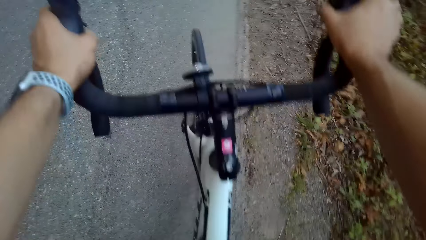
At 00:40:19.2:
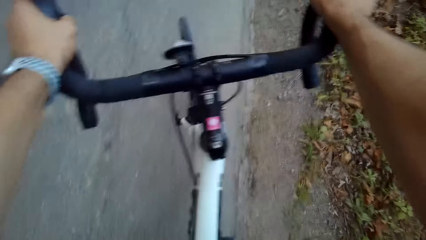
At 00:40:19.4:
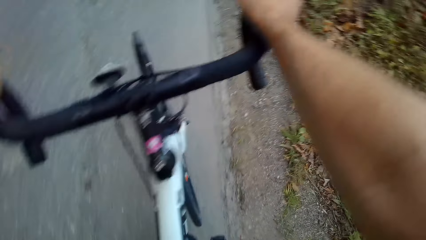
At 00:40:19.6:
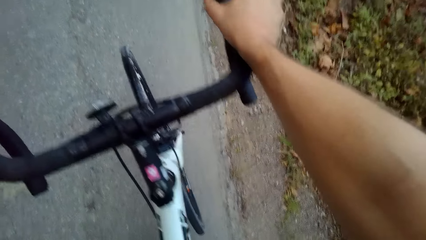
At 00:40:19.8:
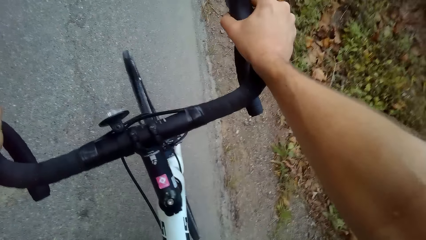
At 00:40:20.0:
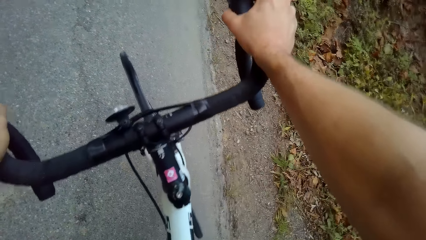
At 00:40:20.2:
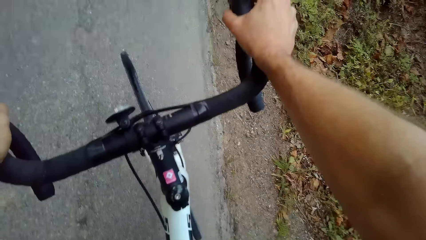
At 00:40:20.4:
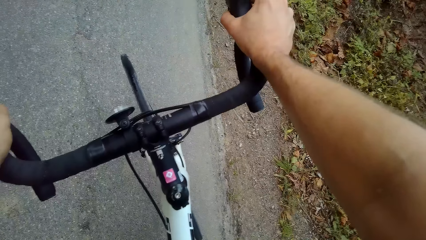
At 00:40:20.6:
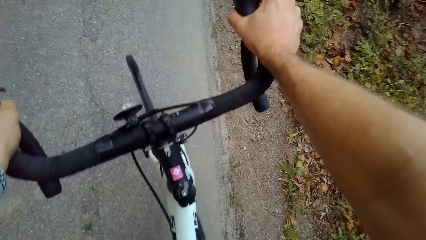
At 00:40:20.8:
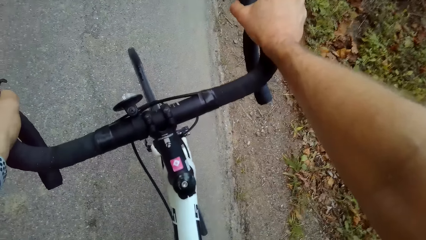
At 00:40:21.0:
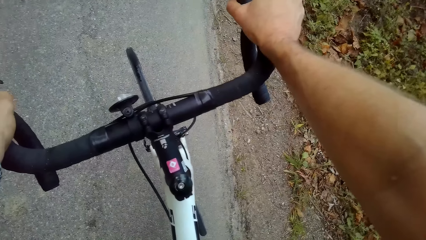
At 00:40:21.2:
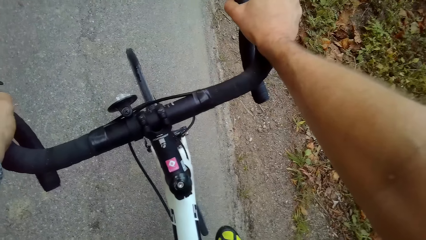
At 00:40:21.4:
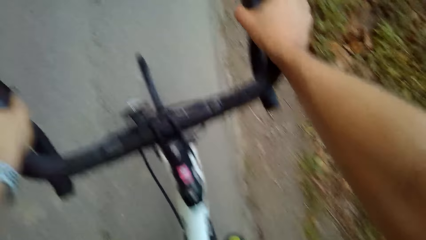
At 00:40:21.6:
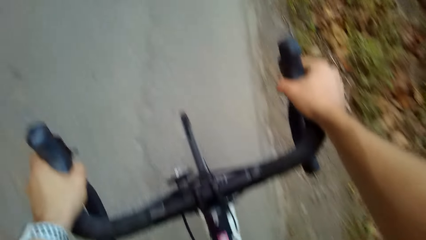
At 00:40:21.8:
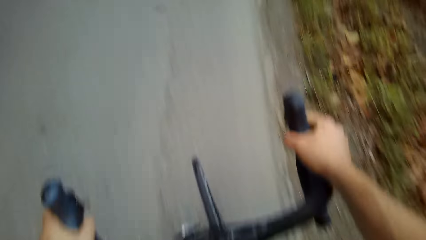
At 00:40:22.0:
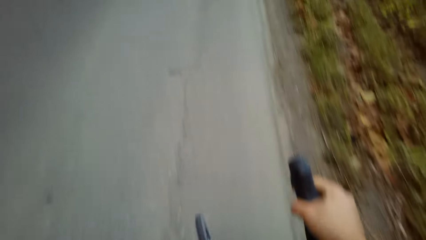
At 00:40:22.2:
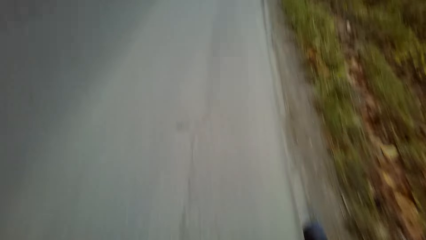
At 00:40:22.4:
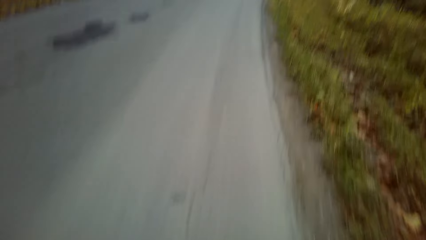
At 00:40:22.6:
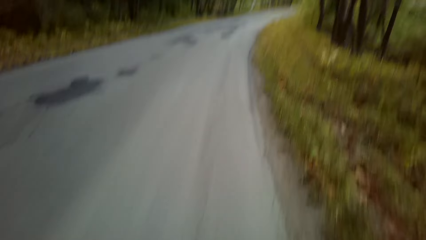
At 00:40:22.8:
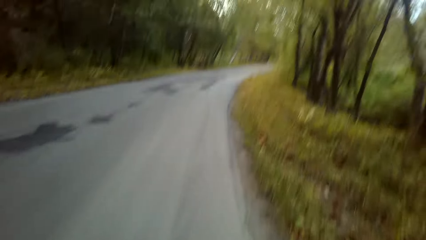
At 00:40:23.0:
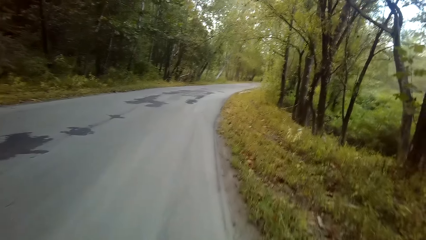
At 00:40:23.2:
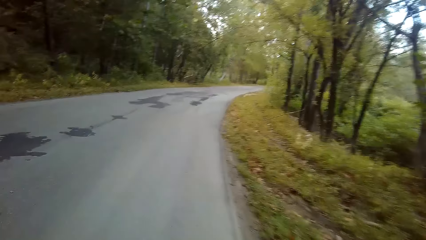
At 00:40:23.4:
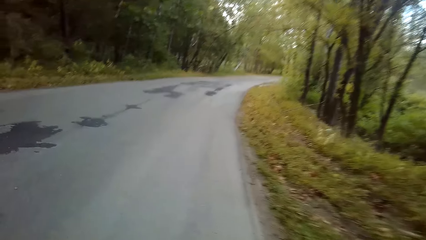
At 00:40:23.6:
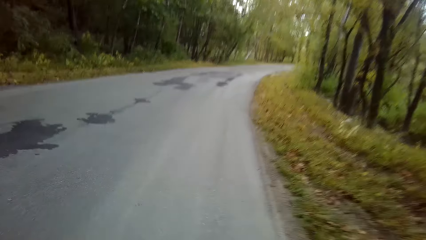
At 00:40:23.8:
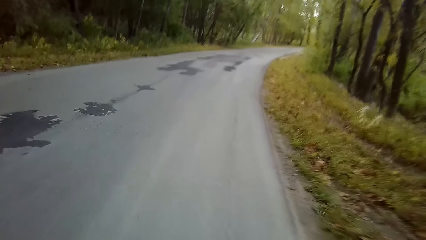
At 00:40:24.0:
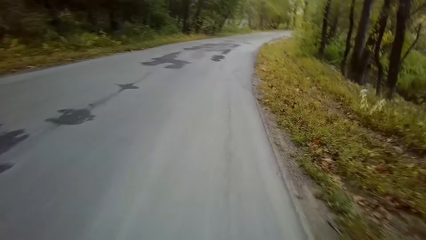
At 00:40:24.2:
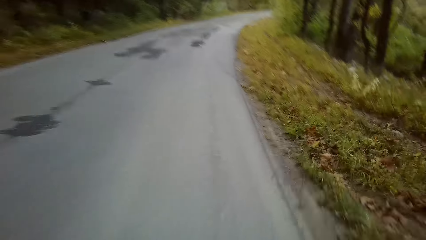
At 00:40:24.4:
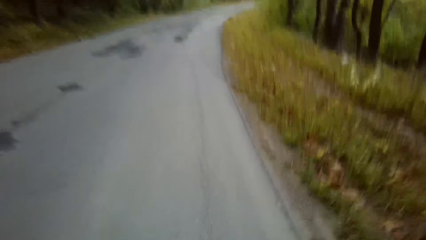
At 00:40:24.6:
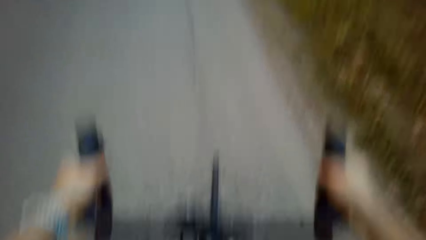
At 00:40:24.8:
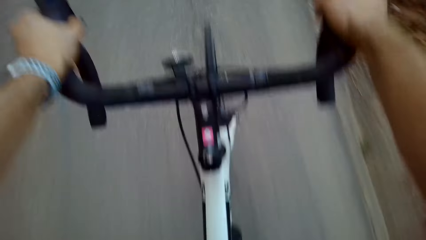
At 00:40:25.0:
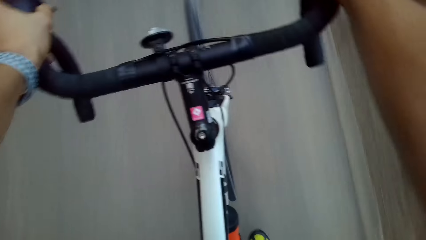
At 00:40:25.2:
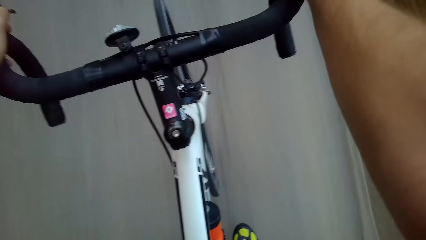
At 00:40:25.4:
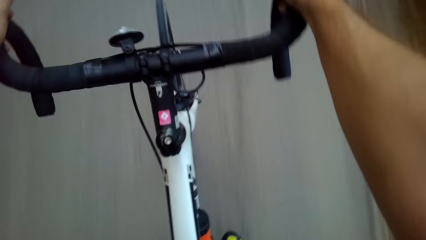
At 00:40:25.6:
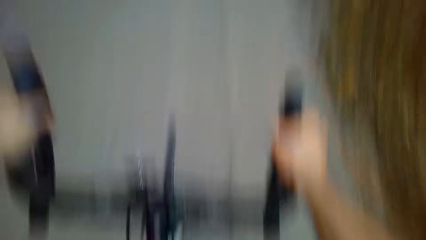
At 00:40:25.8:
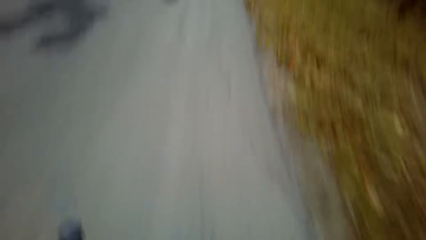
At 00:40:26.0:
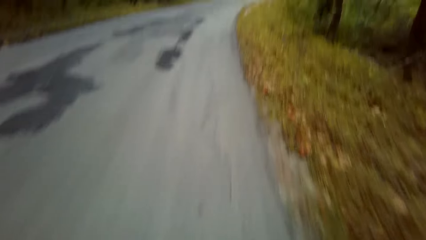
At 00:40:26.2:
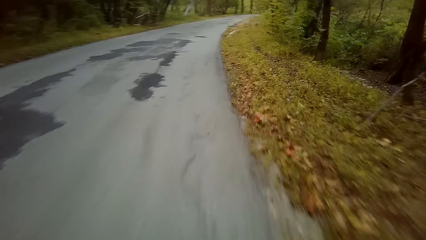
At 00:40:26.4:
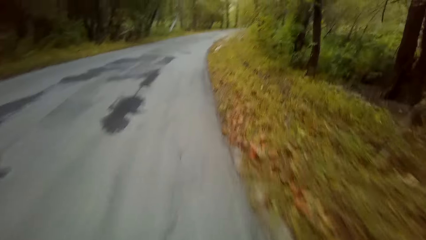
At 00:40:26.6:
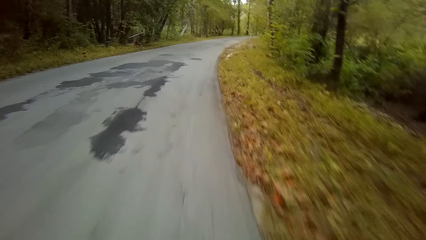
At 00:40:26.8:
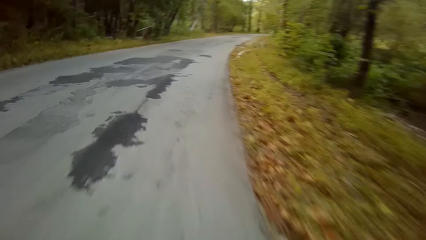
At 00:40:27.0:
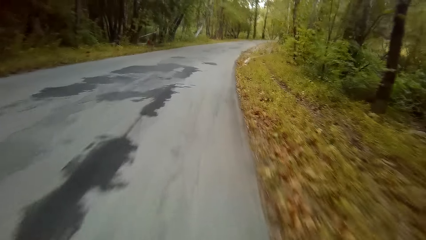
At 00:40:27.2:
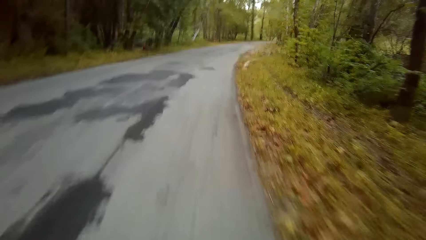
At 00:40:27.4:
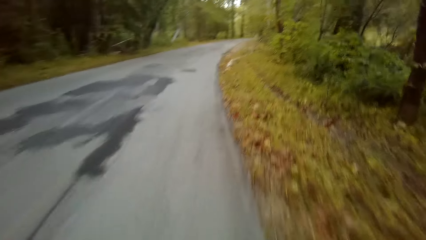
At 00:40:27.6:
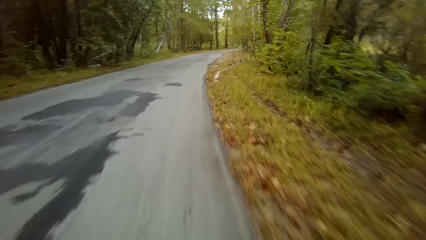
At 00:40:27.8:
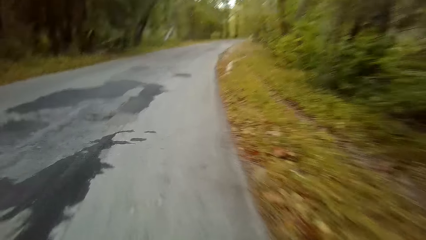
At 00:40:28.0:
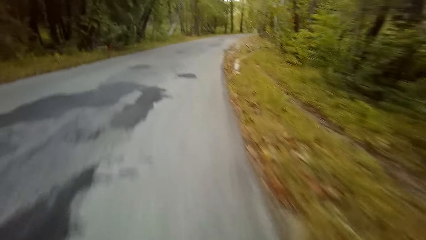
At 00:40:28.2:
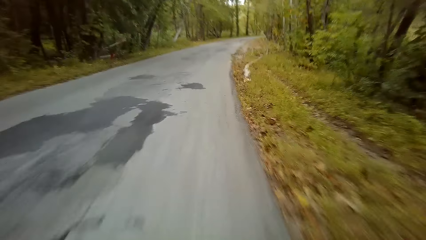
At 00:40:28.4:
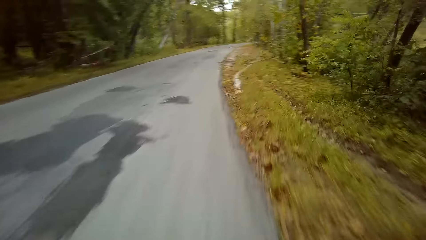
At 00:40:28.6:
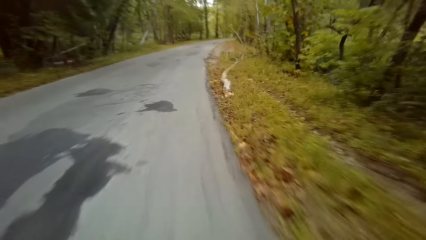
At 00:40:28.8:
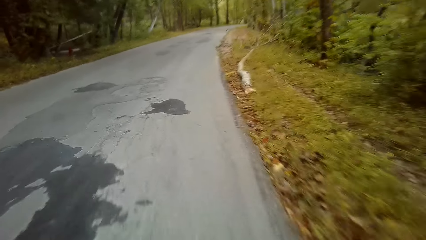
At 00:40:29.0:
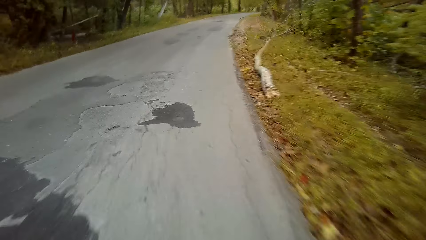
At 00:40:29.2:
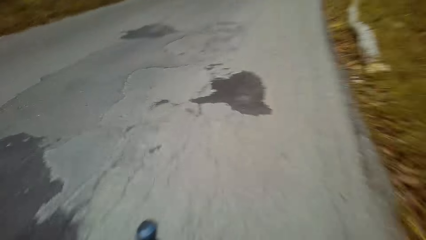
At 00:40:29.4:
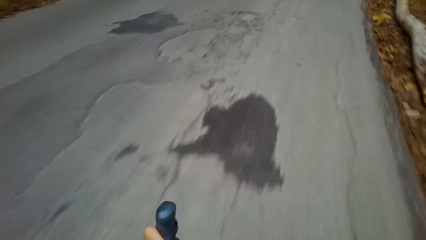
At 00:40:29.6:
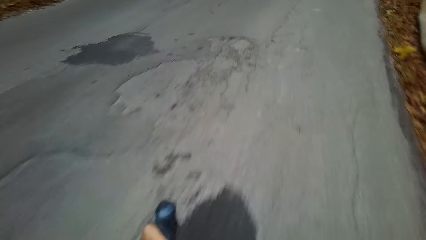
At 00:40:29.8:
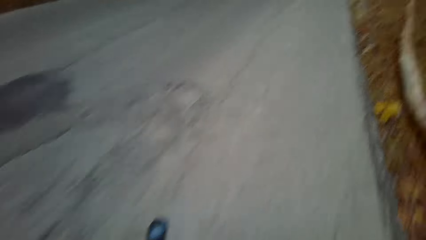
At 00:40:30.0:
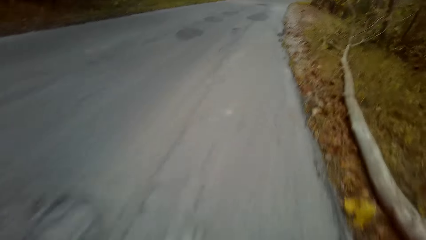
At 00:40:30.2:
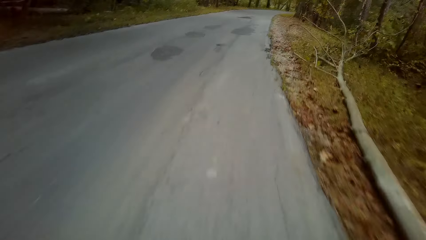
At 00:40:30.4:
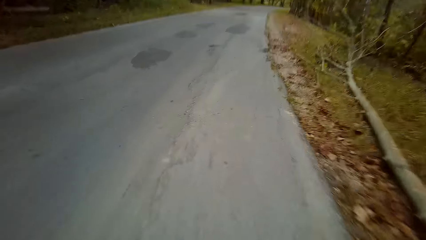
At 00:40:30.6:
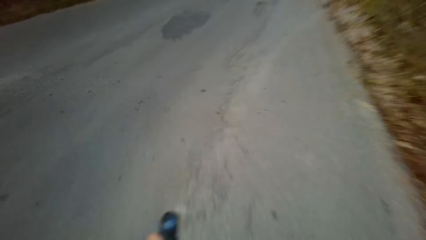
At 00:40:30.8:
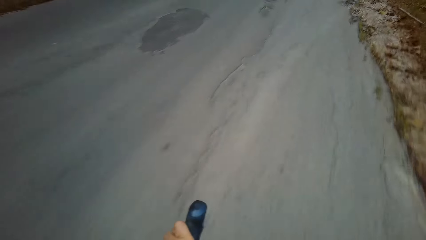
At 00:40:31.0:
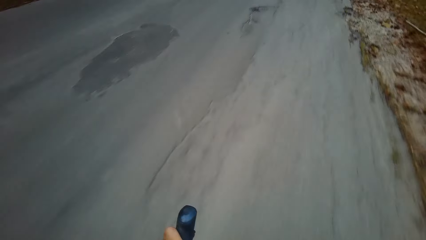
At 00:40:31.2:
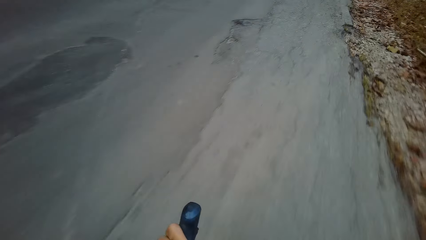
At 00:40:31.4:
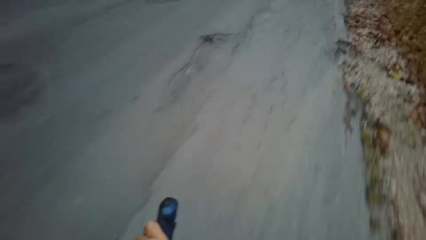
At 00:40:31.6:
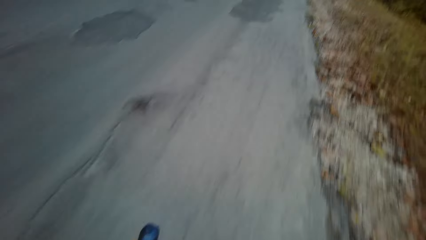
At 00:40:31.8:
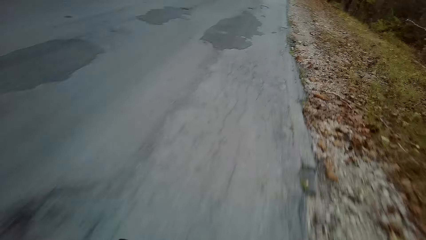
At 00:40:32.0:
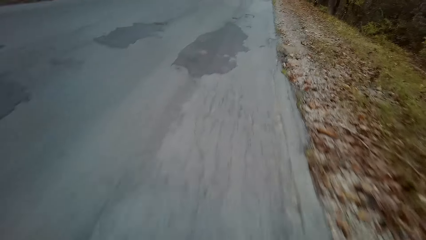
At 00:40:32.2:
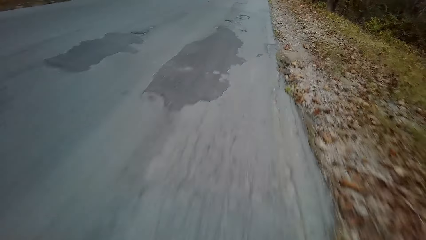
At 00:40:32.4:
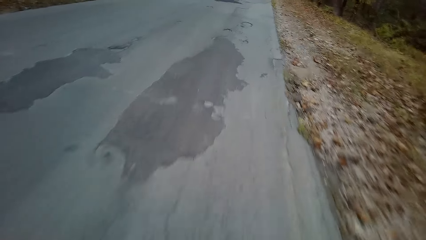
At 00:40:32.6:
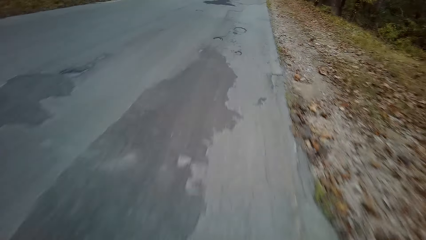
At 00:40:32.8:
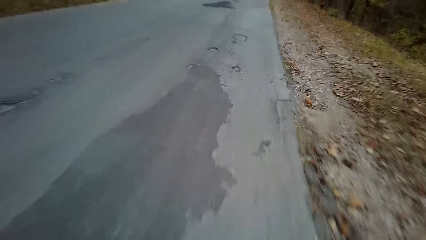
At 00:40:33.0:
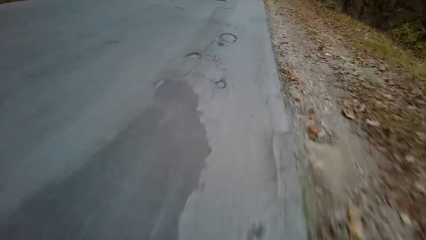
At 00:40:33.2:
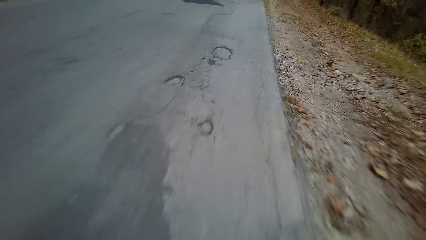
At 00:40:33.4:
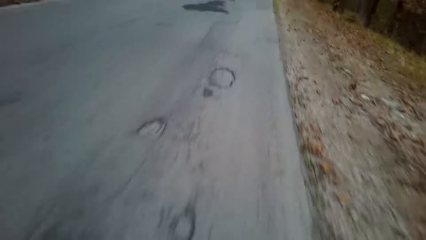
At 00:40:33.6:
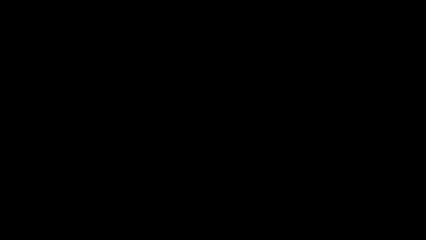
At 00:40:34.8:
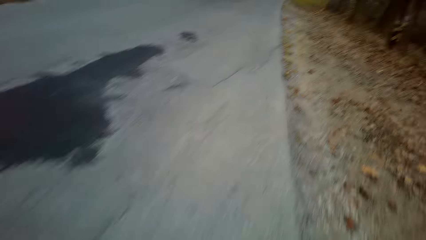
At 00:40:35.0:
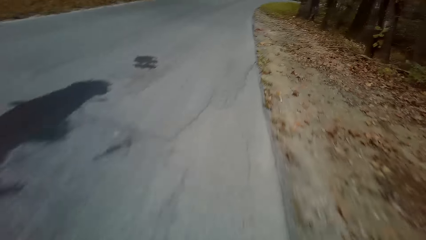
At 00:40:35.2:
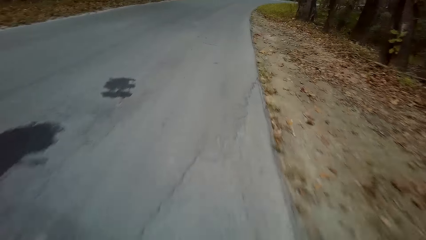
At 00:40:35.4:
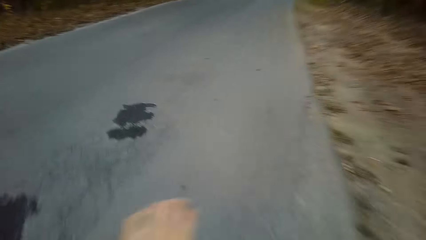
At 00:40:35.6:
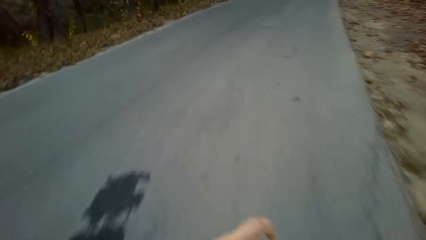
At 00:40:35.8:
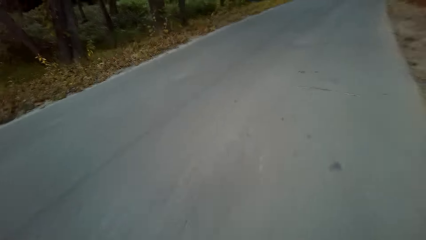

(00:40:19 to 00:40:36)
The camera wearer grasps the bicycle handles with both hands. They cycle on the road. They ride the bicycle. They talk to Siri while cycling.
